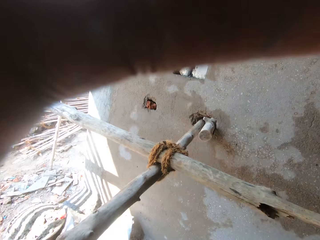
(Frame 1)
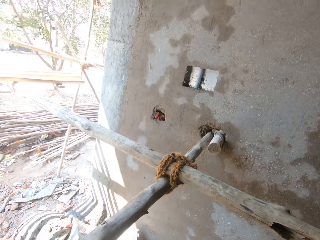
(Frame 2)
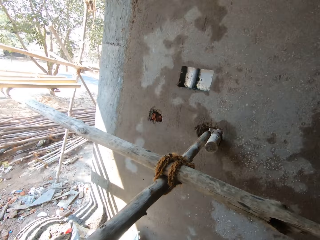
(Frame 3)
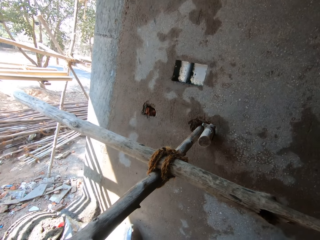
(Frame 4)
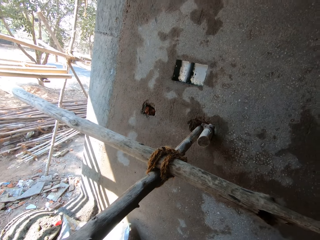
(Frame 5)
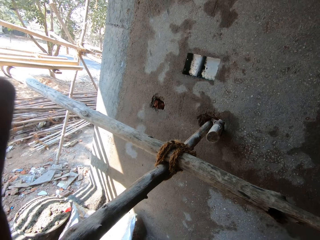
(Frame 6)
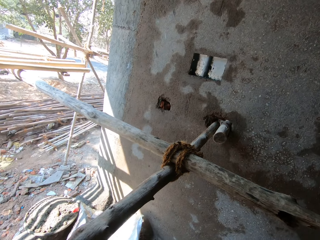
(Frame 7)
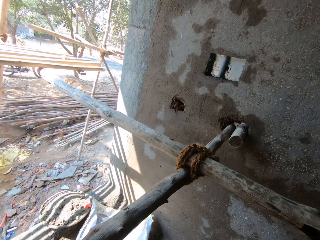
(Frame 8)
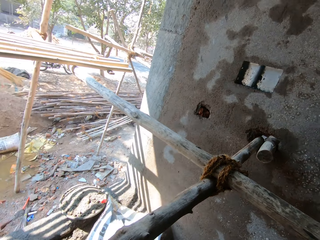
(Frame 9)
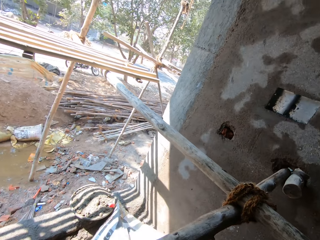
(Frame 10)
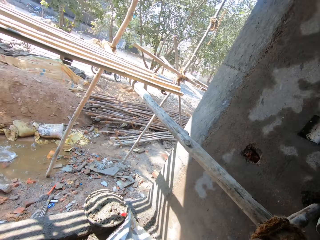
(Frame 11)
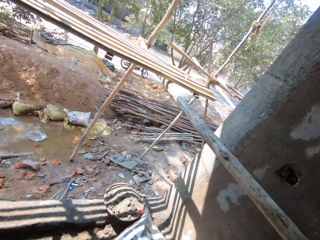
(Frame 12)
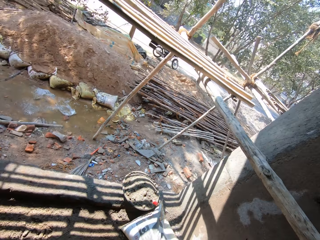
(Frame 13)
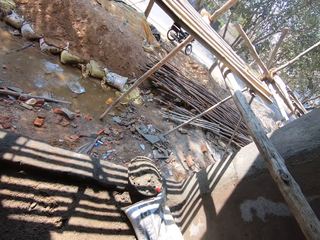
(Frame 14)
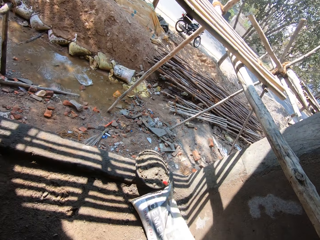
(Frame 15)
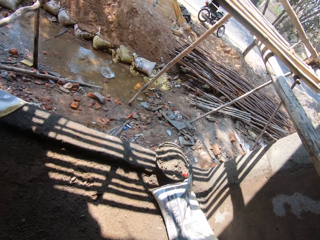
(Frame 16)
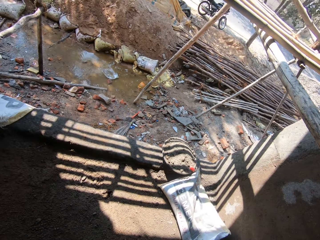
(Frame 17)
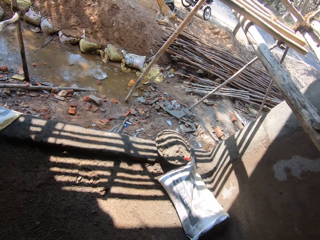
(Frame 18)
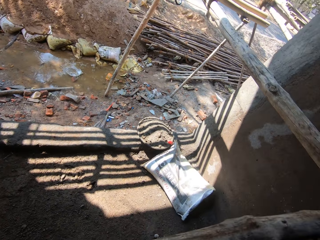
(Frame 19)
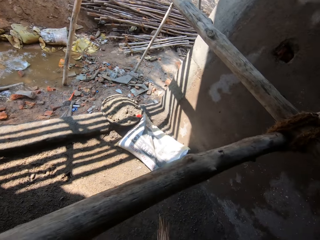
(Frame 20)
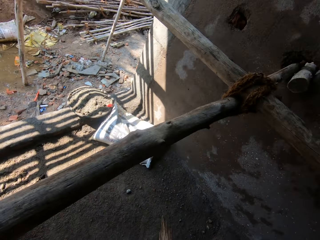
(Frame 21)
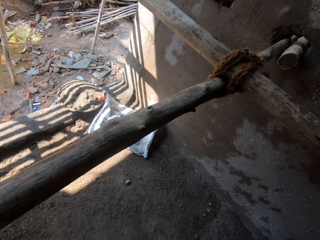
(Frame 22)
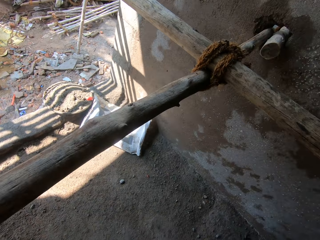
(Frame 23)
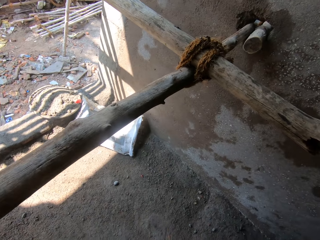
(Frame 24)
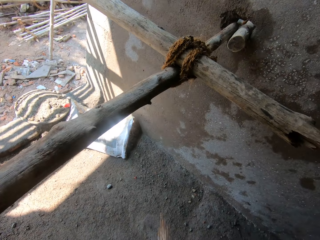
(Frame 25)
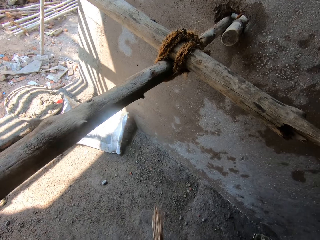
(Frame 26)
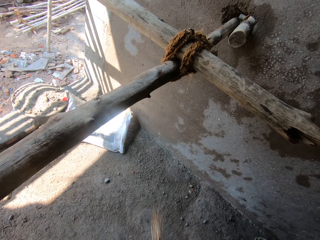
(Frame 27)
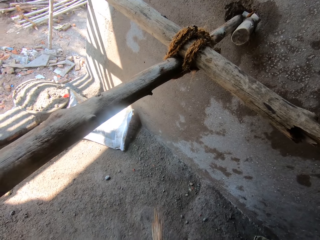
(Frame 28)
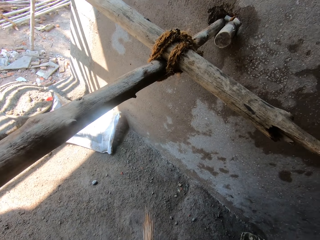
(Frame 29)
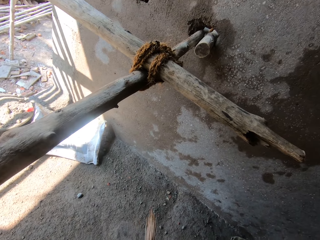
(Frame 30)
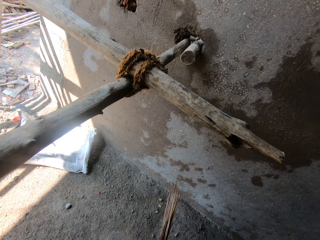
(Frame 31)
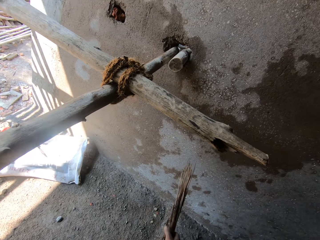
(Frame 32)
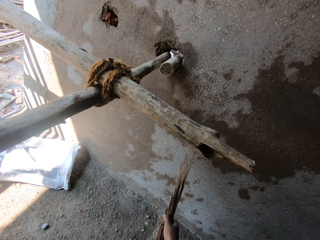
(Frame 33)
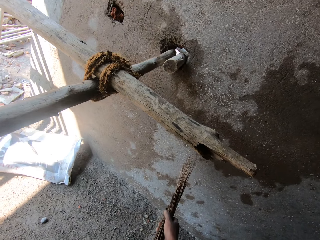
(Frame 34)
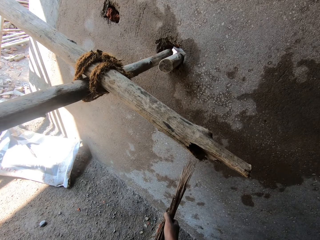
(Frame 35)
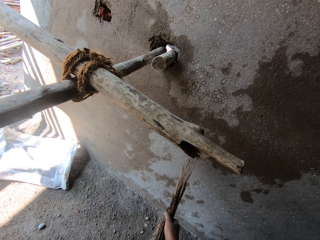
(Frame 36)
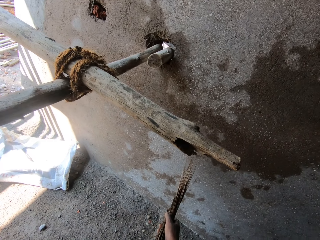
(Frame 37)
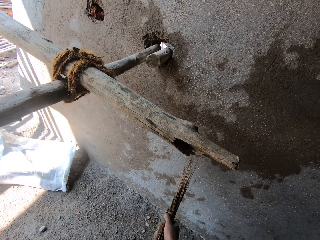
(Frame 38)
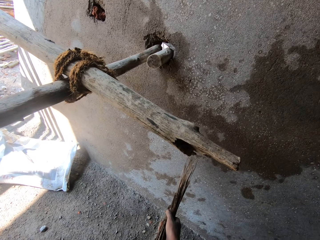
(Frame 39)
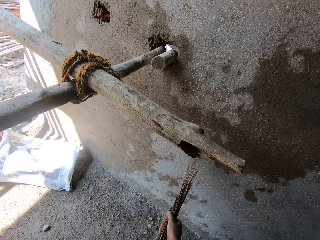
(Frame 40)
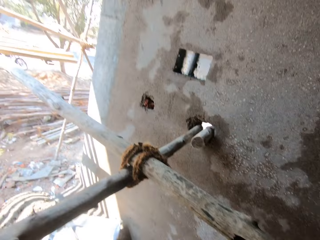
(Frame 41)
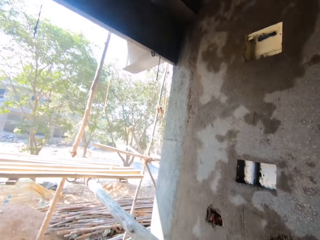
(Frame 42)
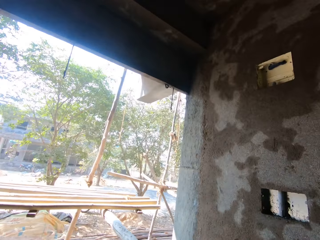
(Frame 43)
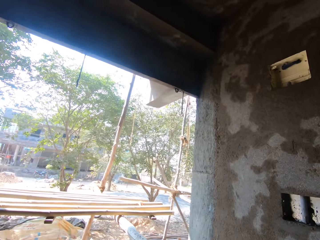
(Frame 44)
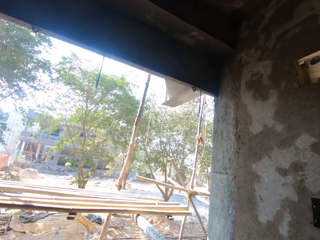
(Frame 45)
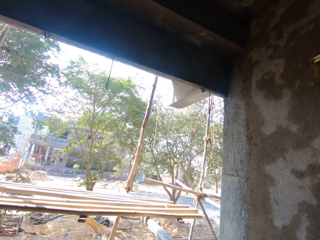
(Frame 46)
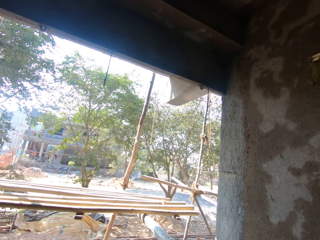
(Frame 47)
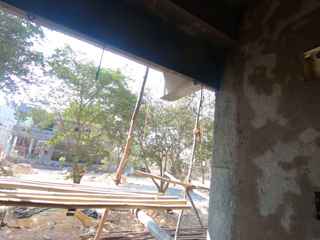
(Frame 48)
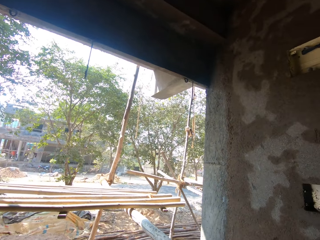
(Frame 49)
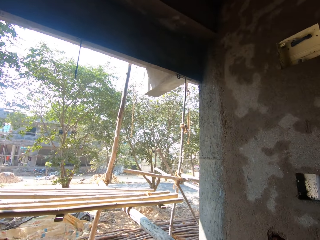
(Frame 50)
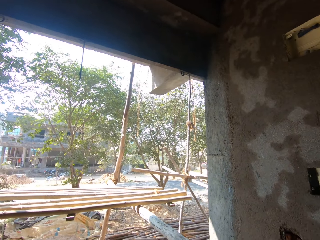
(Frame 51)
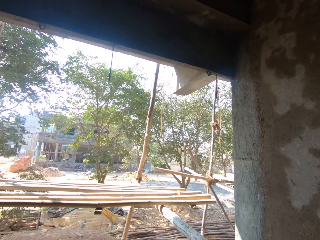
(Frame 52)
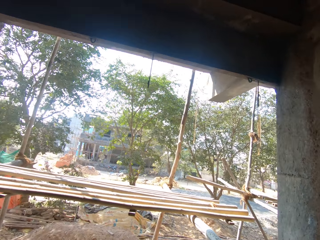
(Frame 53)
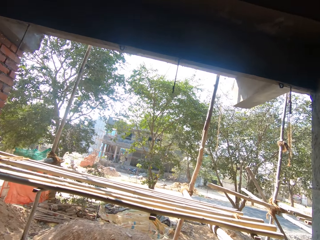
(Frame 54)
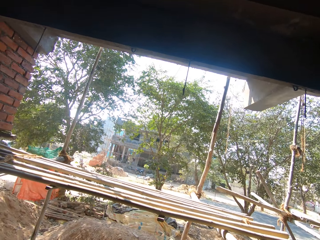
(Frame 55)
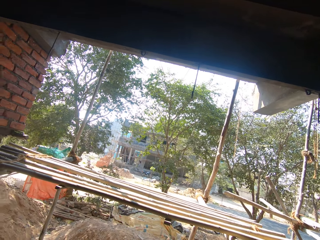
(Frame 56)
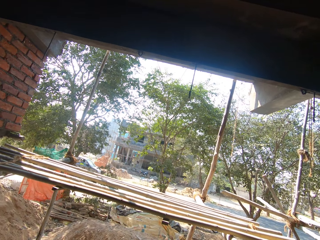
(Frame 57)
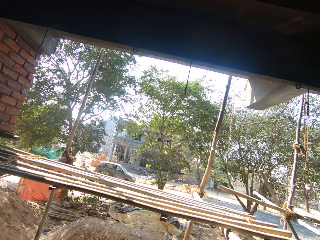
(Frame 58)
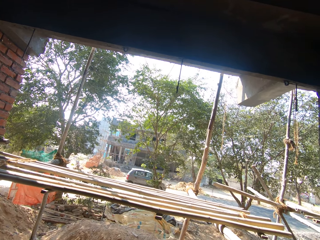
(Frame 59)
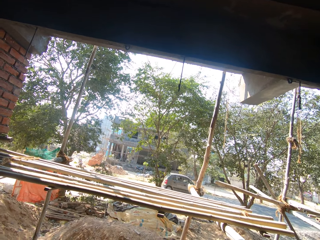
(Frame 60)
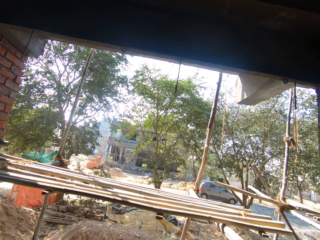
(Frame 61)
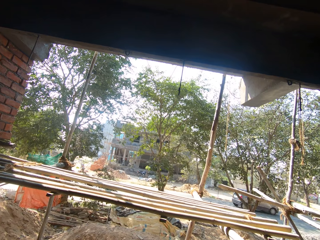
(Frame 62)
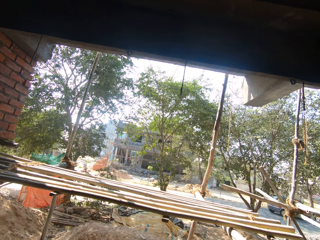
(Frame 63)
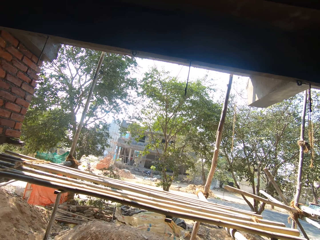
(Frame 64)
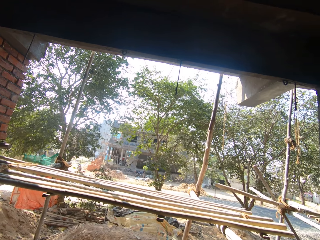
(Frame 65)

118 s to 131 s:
The camera wearer pulls his hand off the camera. He holds a broom. He stands in the construction site. He looks around the field.

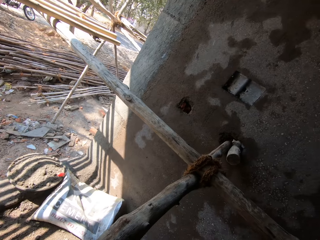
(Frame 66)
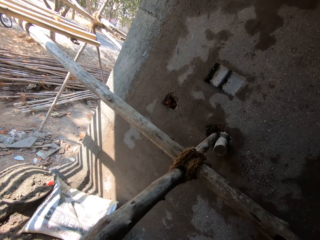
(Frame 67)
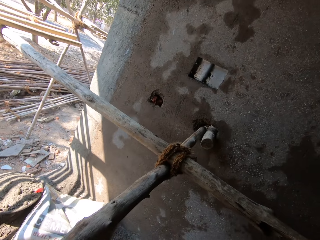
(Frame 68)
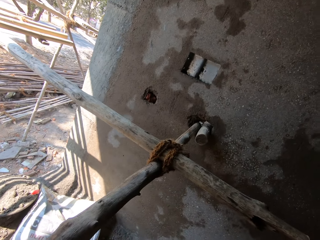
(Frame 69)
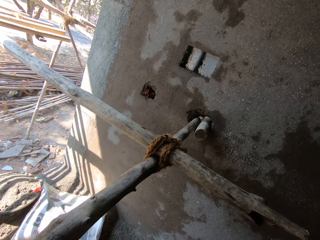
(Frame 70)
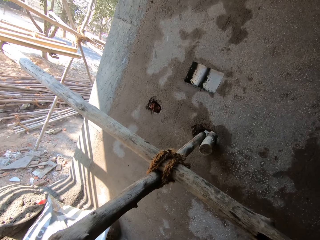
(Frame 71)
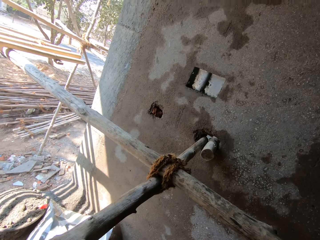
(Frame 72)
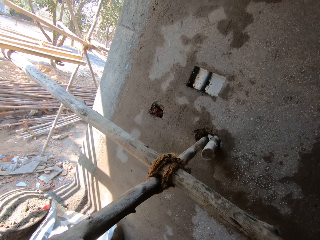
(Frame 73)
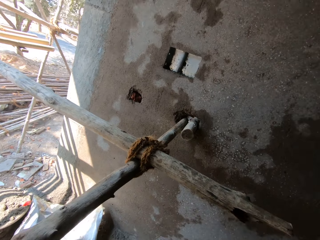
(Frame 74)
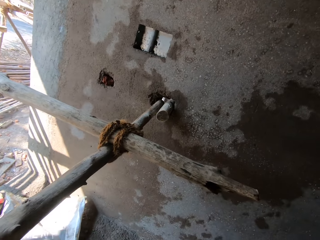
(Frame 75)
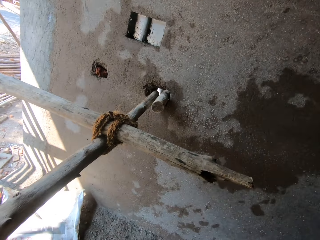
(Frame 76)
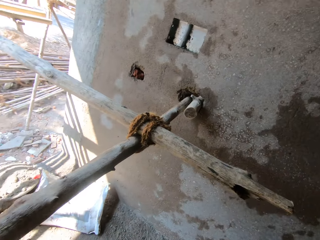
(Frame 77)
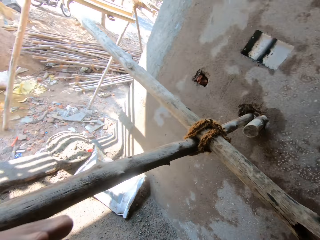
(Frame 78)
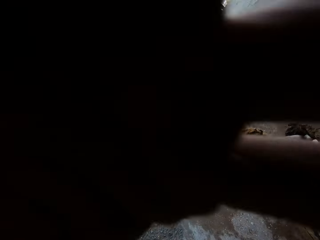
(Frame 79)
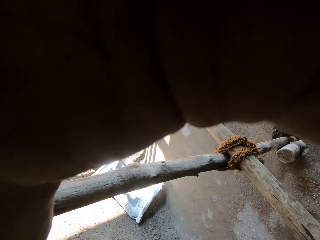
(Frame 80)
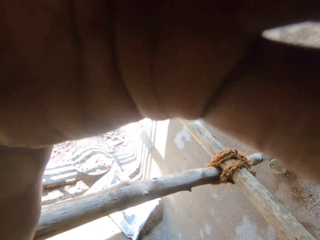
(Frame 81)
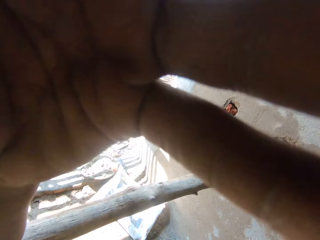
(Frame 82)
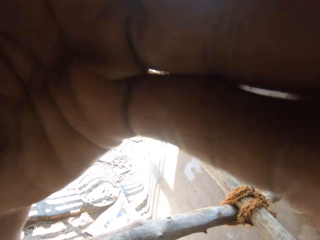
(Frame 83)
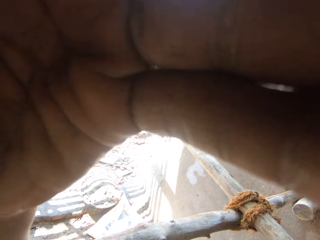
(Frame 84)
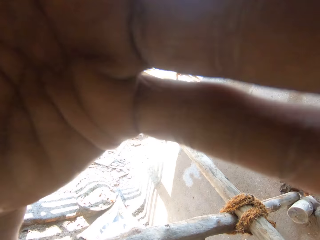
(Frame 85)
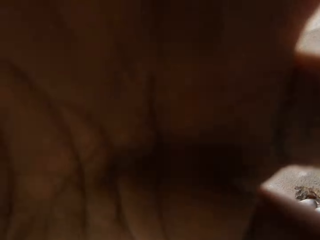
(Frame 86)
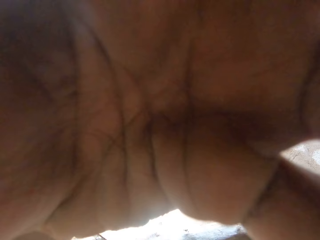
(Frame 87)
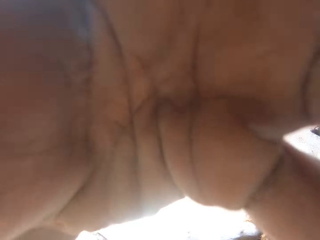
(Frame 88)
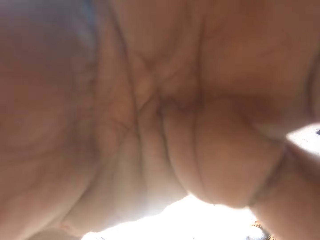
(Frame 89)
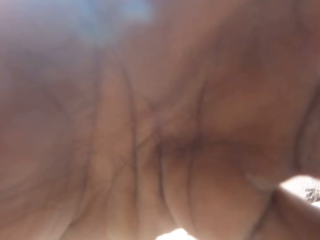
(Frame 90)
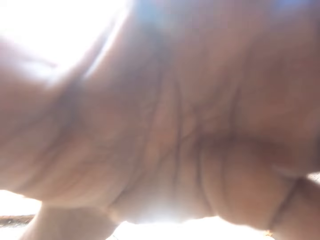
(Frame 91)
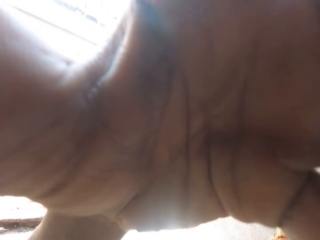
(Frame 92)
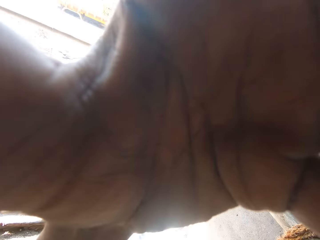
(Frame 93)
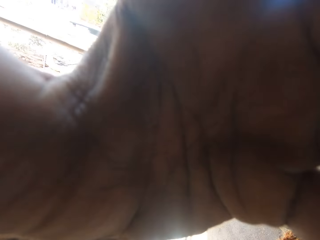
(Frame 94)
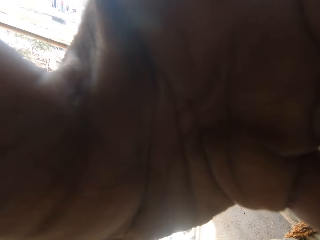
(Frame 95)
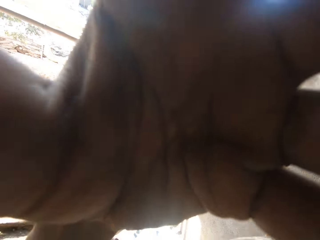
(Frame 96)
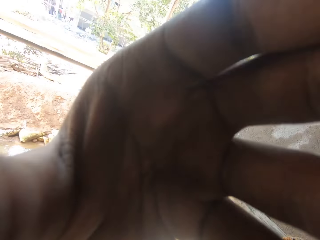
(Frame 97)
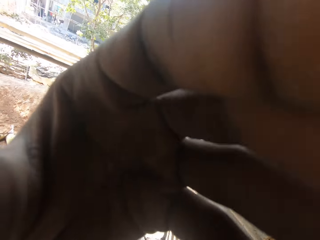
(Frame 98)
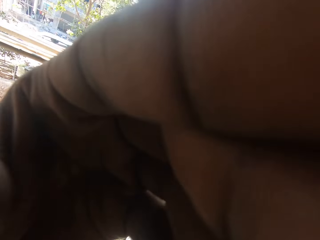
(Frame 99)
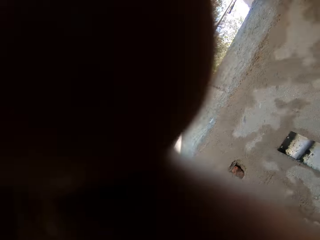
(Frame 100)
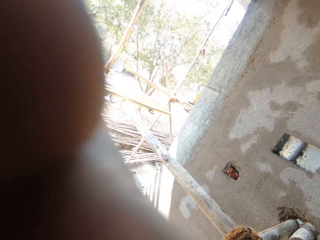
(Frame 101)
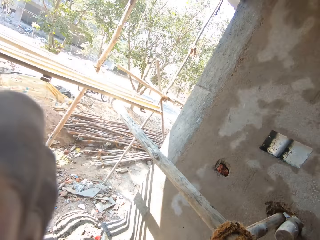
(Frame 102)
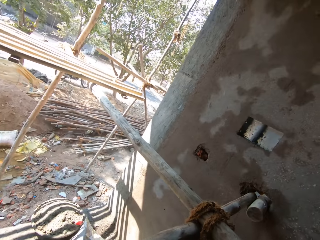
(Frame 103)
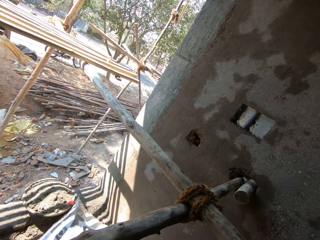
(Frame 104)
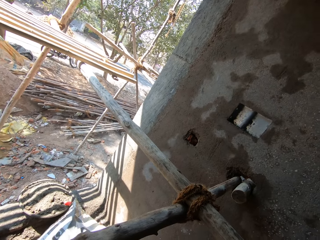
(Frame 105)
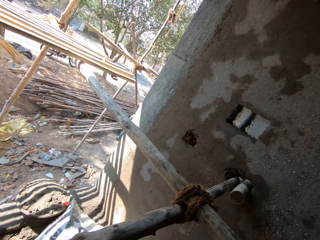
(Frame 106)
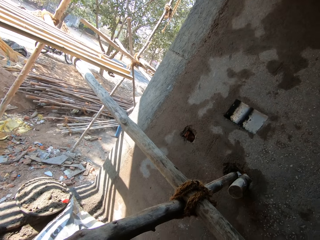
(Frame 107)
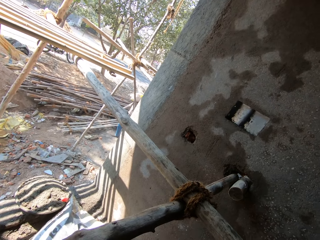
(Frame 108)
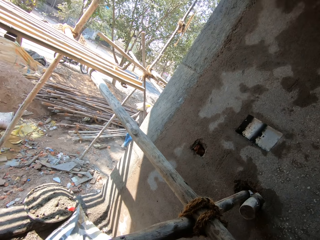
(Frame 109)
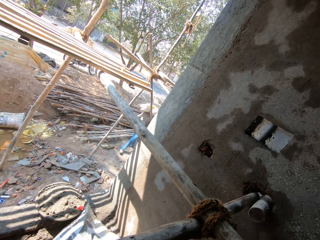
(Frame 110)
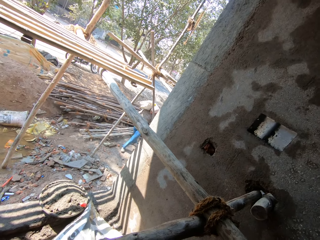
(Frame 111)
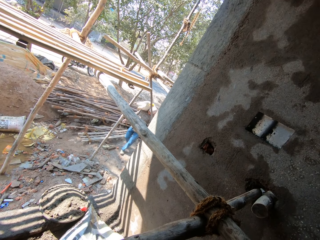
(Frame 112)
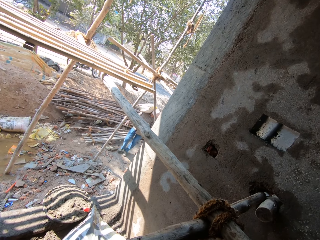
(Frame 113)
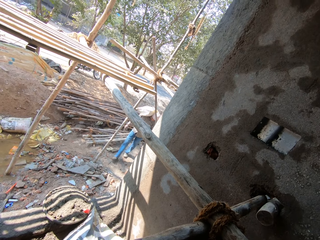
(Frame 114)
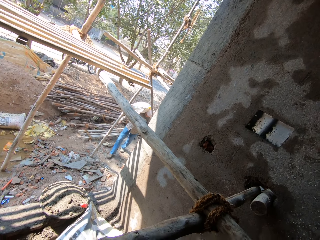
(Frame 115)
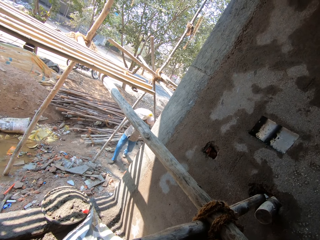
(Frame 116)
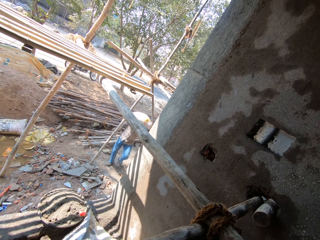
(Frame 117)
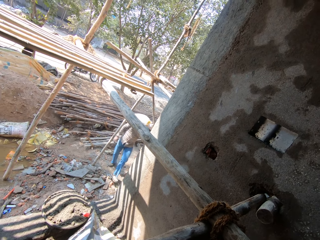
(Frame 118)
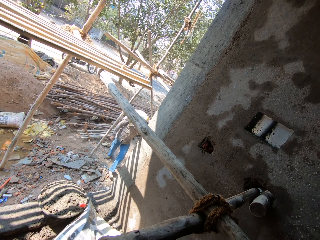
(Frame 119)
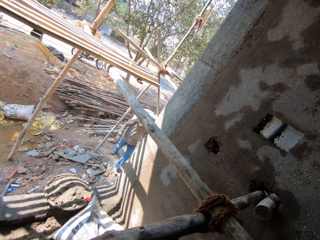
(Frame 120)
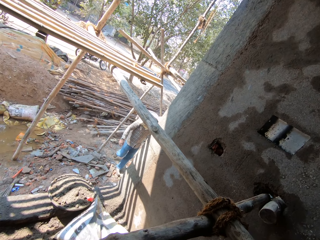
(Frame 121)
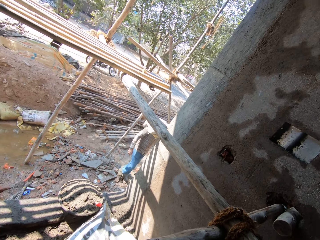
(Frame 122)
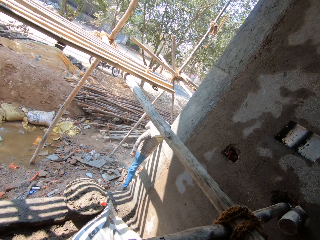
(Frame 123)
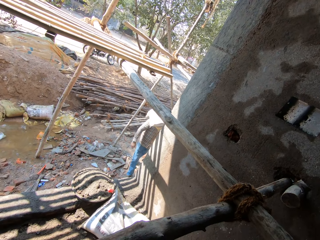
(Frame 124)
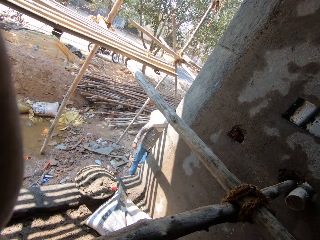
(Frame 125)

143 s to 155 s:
The camera wearer adjusts the camera. They look around the field. A man carries a sack on his back.
